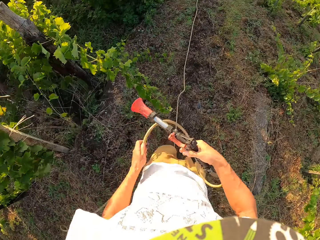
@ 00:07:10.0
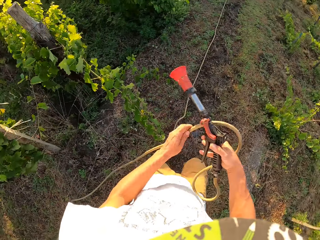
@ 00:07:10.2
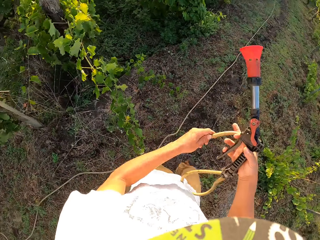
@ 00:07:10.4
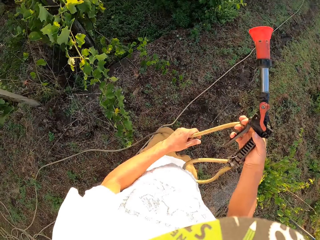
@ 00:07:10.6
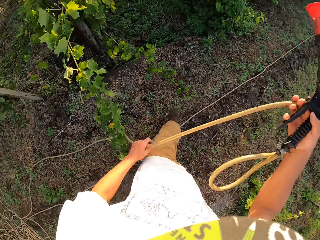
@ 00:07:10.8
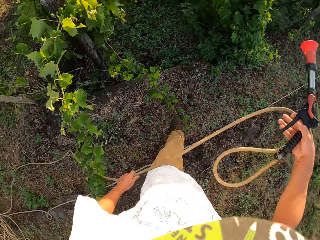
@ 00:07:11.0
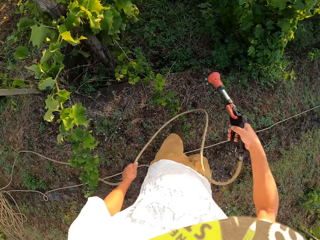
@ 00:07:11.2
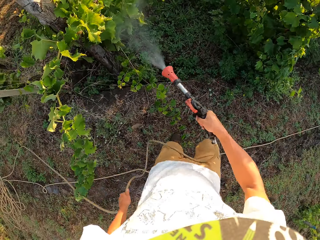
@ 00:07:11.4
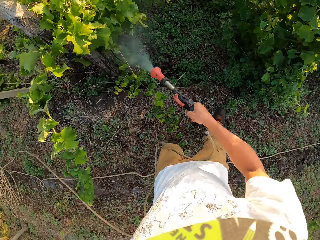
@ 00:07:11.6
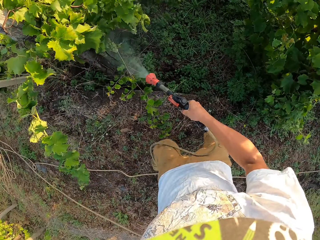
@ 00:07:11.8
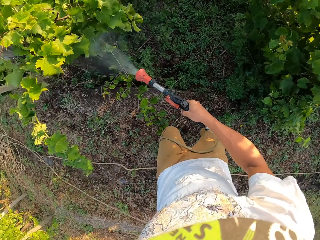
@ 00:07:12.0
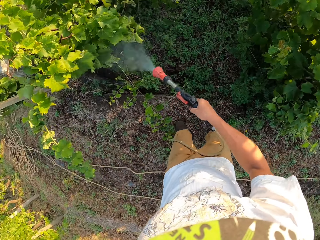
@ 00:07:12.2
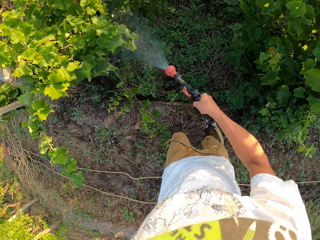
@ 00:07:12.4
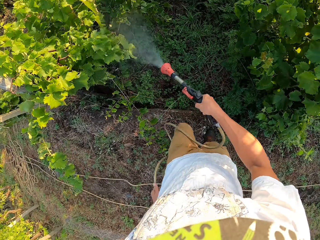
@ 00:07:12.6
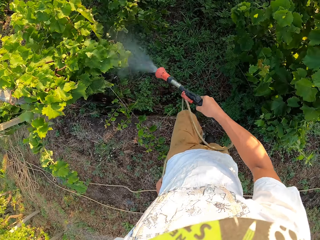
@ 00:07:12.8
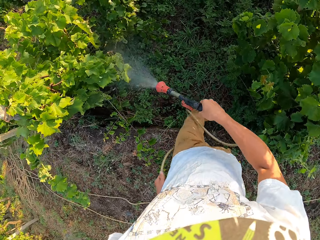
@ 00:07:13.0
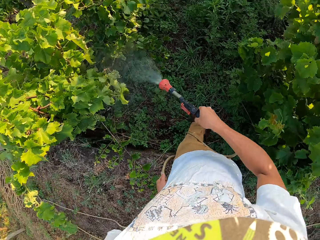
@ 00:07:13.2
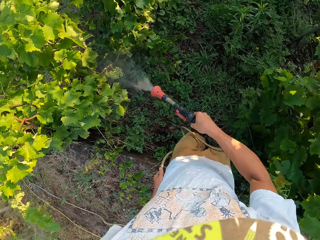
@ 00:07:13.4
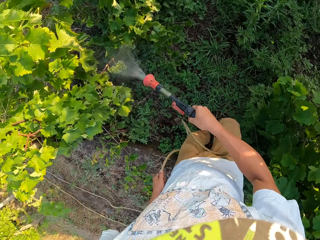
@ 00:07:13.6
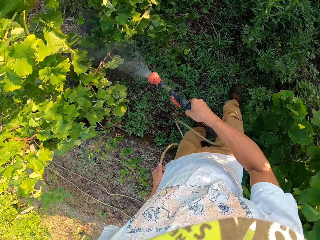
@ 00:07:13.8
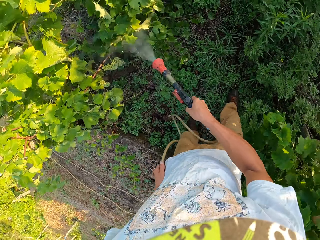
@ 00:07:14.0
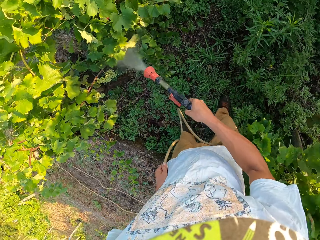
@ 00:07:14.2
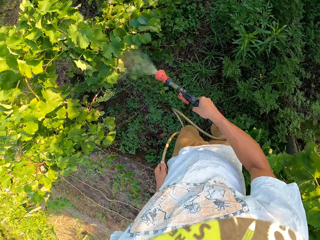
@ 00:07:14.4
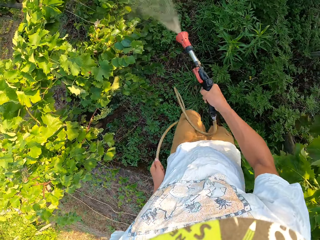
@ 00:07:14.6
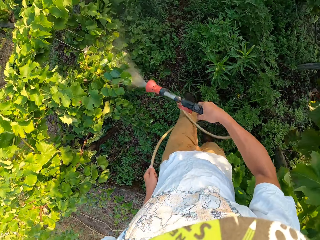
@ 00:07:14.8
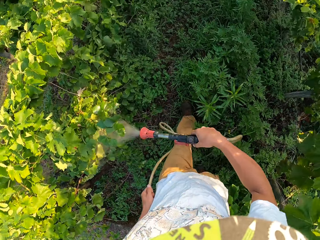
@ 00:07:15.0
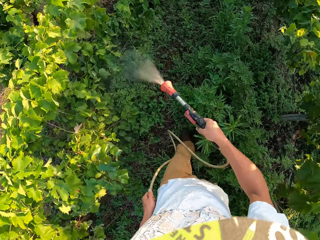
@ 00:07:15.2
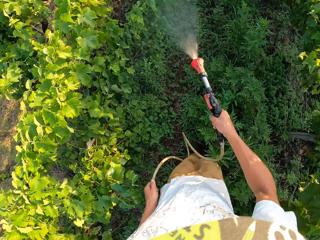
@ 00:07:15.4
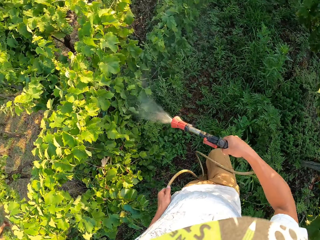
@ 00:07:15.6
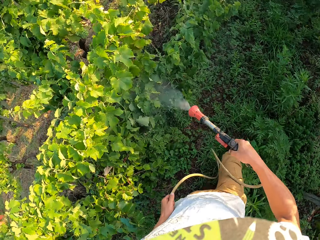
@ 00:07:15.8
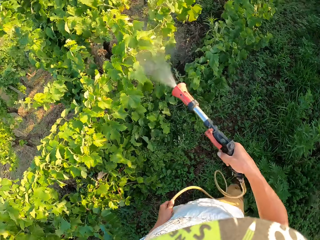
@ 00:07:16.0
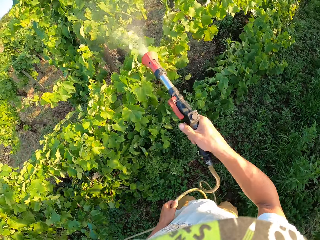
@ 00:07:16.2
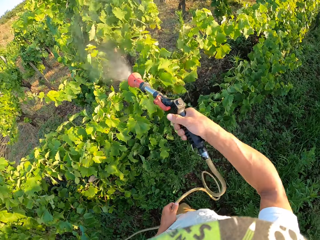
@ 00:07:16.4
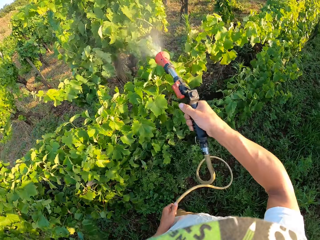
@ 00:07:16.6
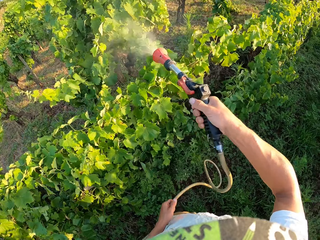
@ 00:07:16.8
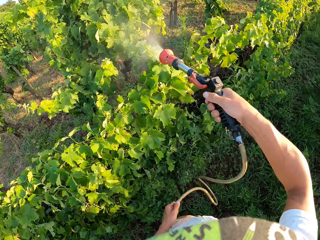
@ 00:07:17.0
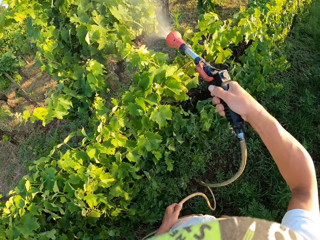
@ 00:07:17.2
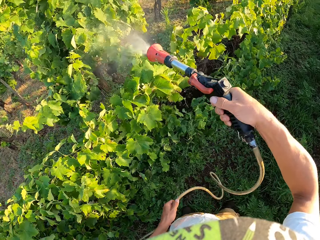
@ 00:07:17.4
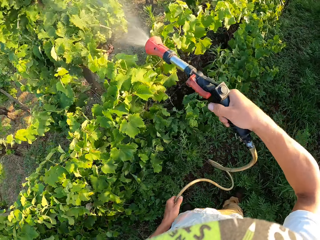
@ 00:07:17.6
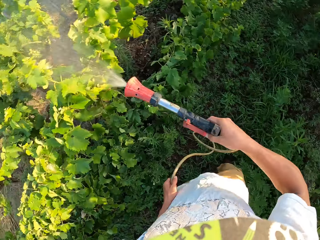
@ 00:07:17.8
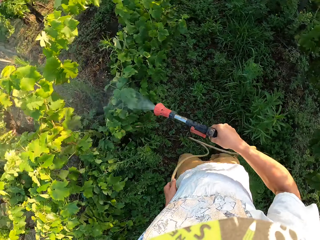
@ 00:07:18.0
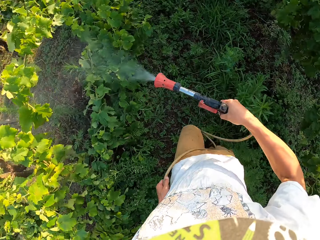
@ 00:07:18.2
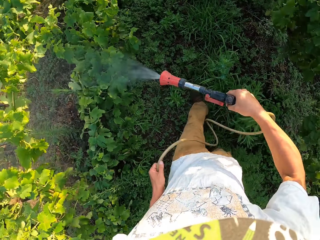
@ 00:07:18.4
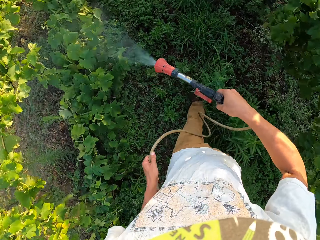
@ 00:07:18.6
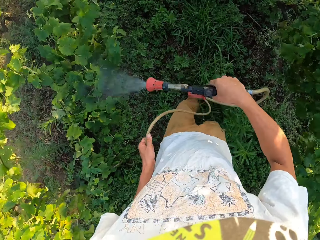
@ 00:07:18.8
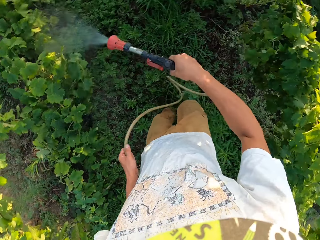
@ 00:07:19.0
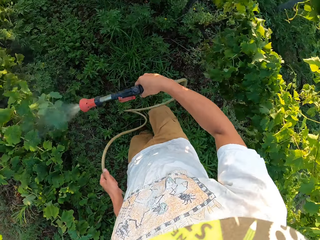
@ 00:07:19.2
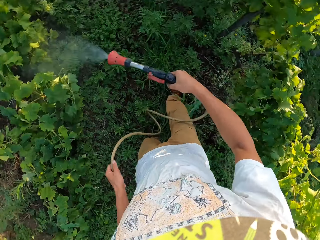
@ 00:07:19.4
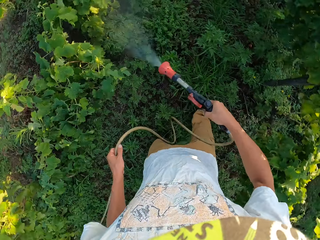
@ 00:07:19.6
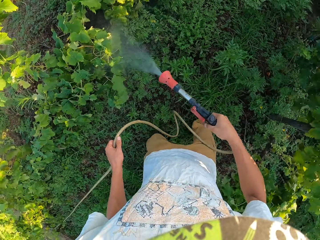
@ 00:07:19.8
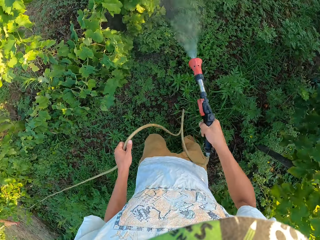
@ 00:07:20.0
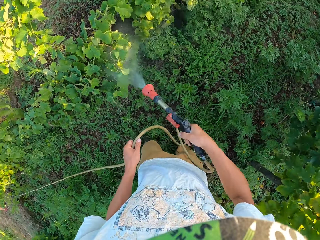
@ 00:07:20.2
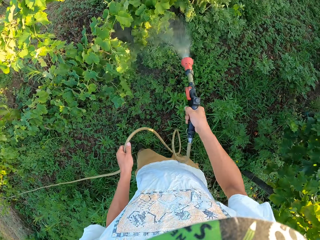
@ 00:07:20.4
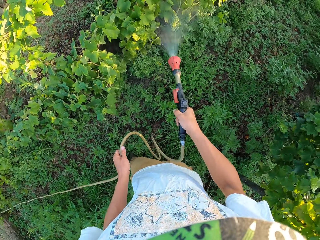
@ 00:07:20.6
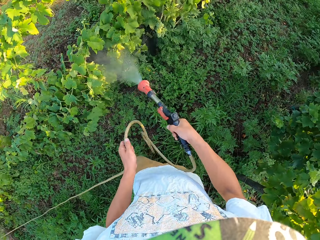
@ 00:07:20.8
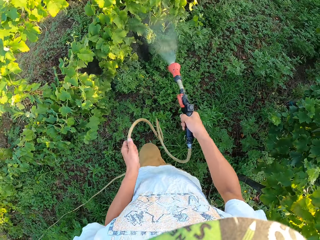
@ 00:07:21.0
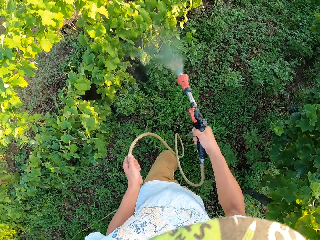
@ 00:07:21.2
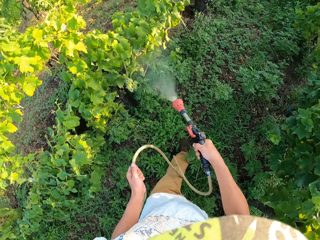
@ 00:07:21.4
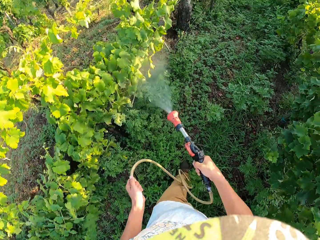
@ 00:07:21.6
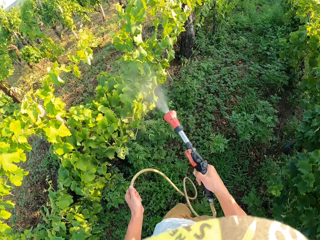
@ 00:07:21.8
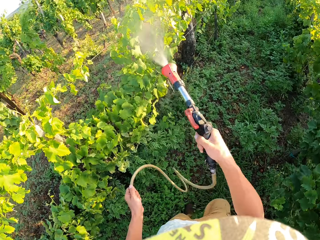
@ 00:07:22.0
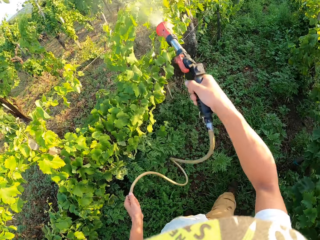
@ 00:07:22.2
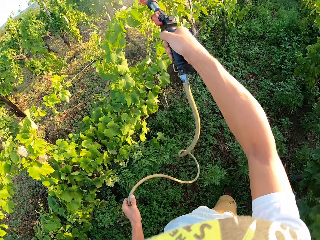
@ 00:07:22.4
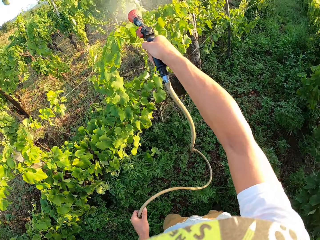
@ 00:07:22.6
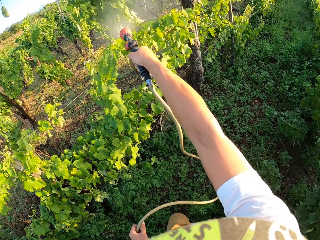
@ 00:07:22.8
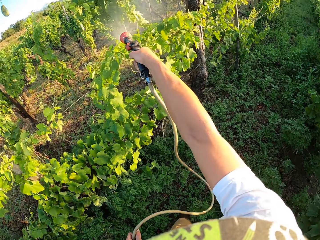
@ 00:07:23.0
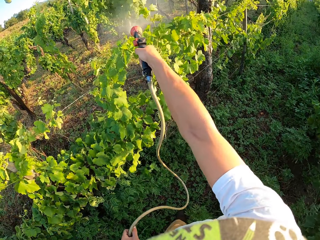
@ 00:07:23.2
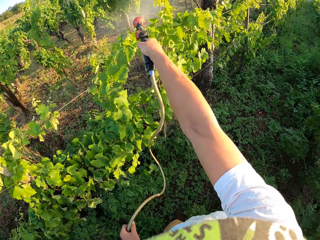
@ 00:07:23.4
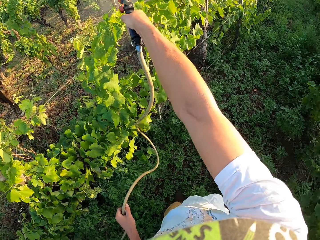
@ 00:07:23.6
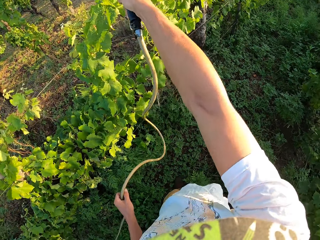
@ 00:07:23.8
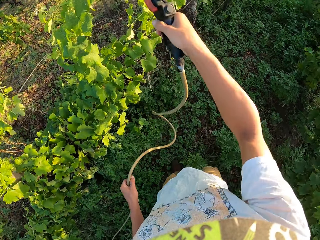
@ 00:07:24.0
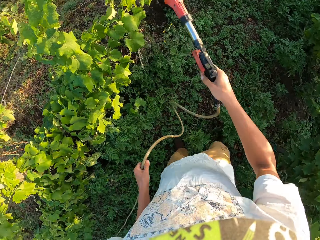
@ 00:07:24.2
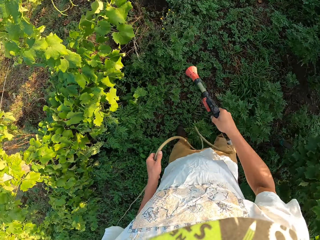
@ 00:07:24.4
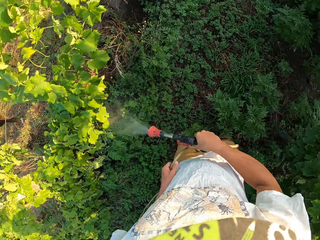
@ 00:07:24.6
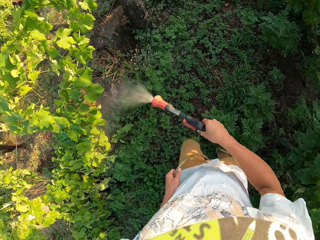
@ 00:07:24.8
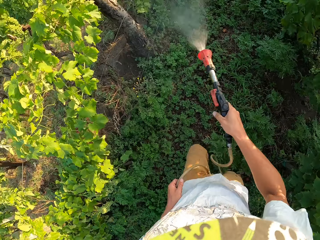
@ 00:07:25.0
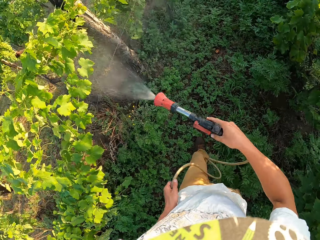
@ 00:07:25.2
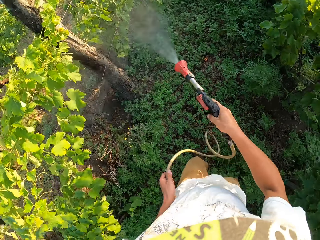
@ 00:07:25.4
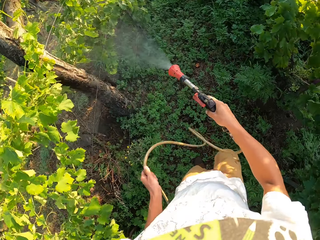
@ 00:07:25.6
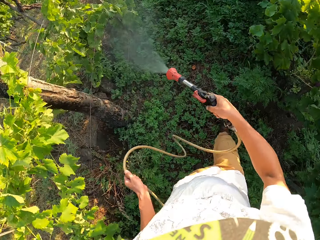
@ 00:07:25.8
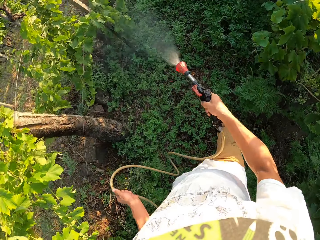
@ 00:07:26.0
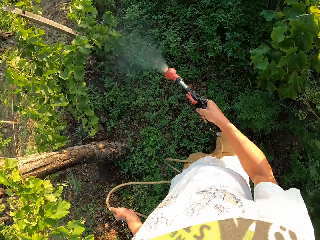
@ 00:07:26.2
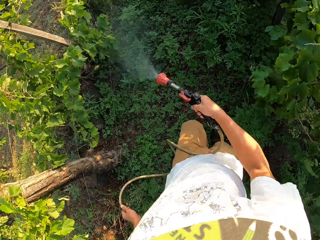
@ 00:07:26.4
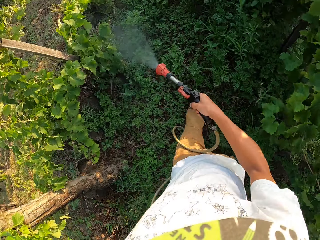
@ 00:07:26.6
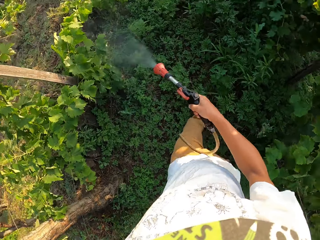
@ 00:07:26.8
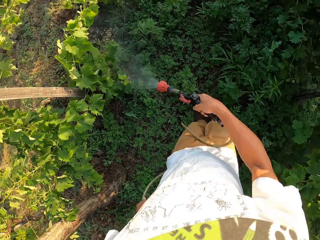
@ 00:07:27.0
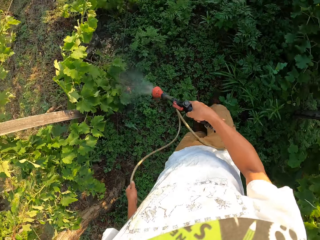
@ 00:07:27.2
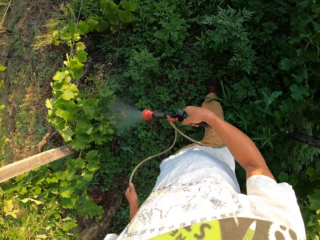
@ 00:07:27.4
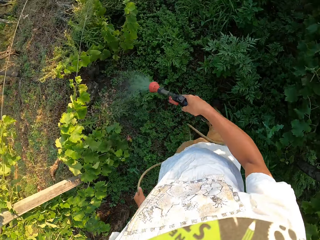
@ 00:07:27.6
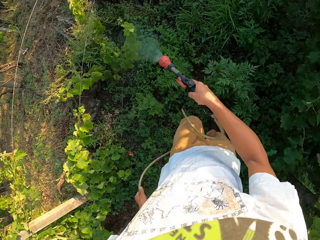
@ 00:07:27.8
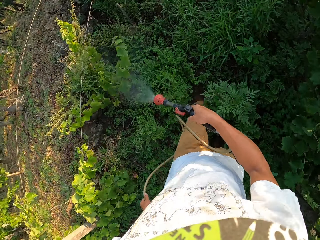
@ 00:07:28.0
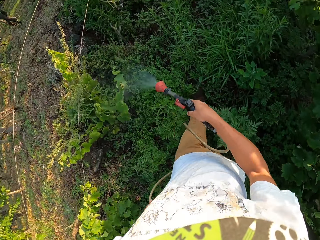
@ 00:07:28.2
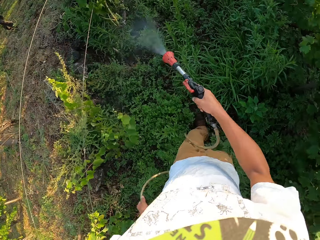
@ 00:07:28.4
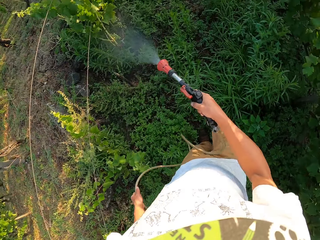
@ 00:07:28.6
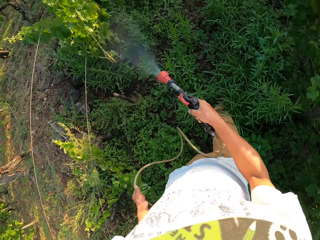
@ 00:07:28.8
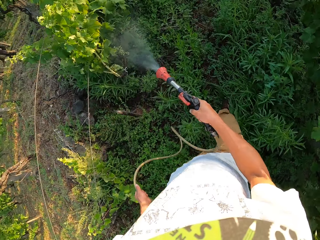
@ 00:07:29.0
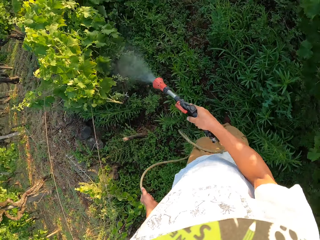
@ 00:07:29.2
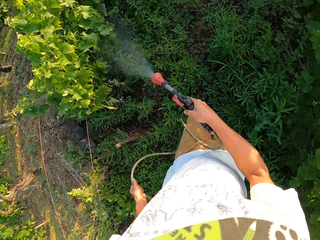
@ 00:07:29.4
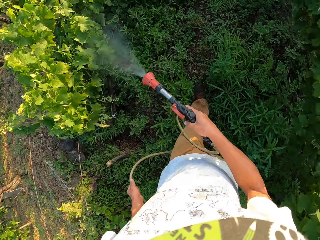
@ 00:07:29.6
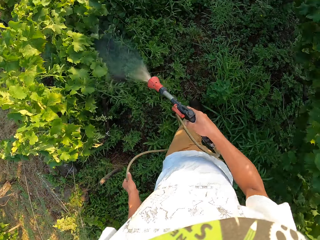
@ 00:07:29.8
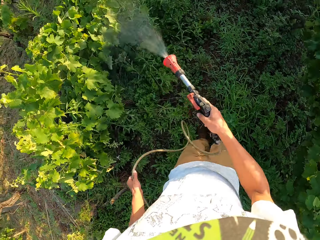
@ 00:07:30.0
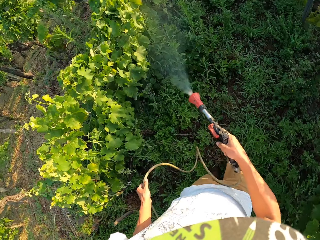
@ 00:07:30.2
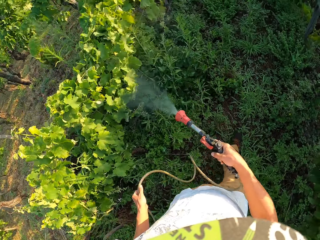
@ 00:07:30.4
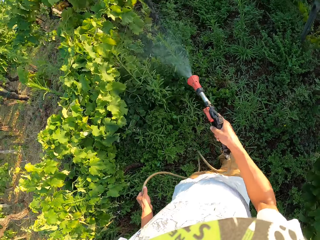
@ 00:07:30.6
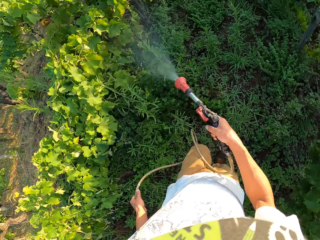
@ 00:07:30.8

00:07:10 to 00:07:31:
The camera wearer turns off the garden hose. They adjust the garden hose. They move the hose pipe. They turn on the garden hose. They spray the water from the garden hose around the garden. They turn off the garden hose. They turn on the garden hose. They spray the water from the garden hose around the garden.
